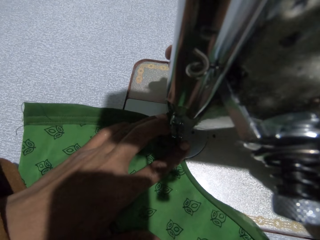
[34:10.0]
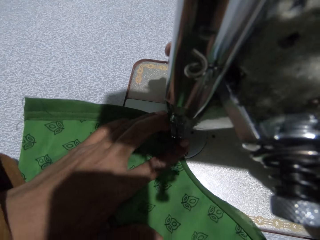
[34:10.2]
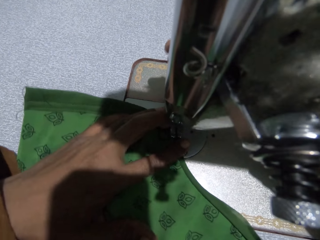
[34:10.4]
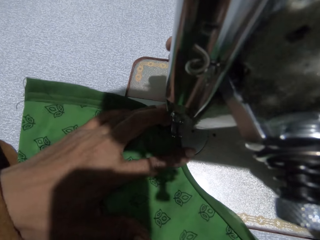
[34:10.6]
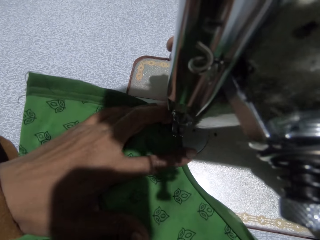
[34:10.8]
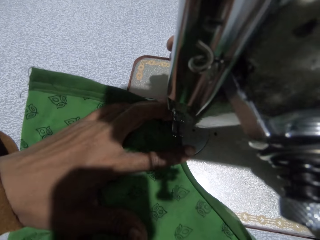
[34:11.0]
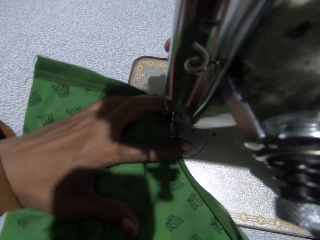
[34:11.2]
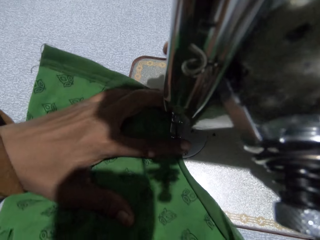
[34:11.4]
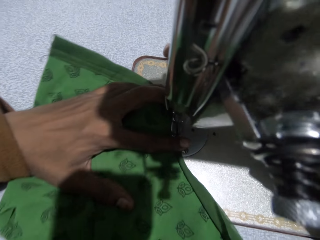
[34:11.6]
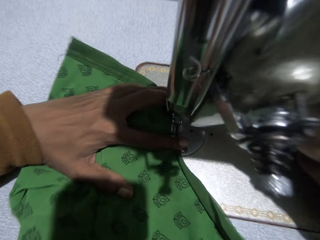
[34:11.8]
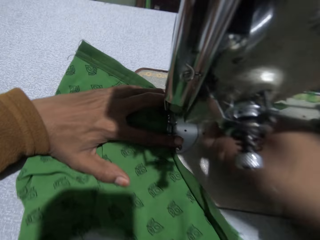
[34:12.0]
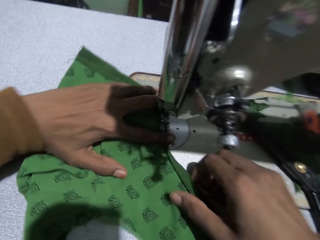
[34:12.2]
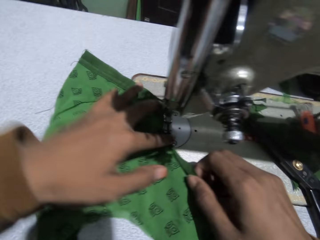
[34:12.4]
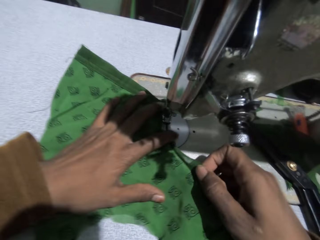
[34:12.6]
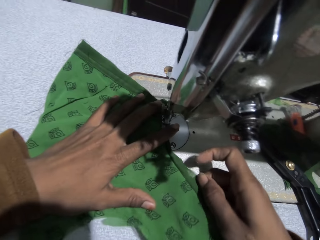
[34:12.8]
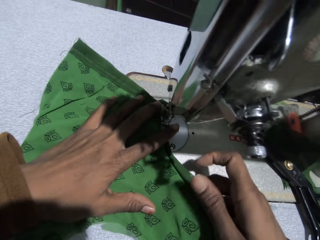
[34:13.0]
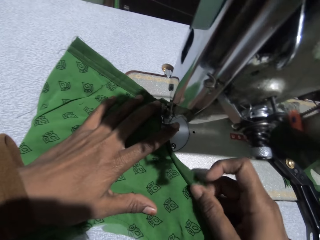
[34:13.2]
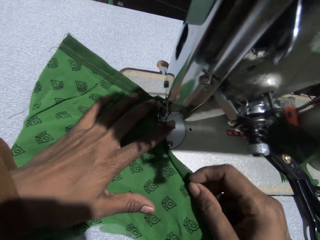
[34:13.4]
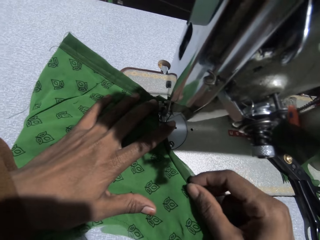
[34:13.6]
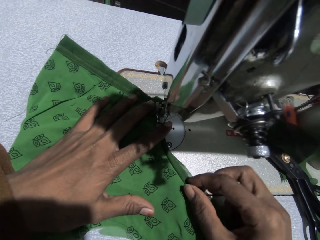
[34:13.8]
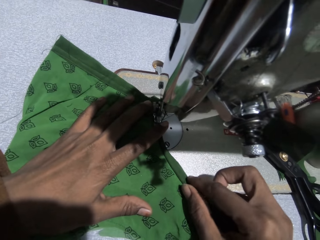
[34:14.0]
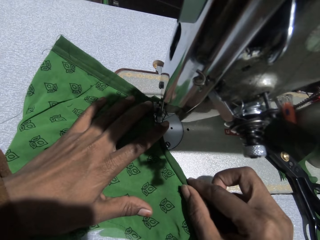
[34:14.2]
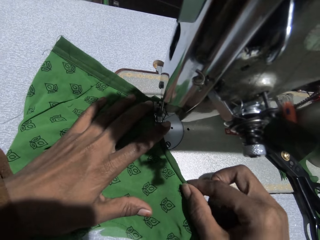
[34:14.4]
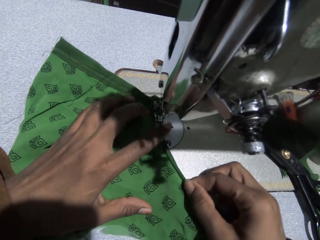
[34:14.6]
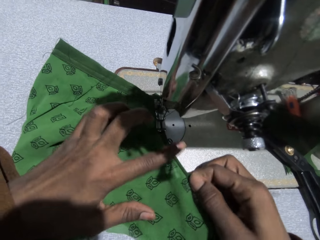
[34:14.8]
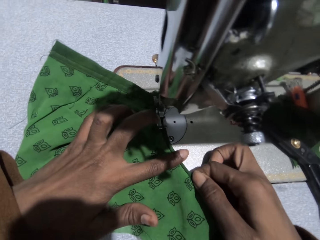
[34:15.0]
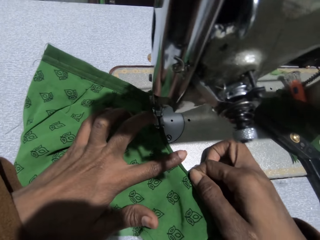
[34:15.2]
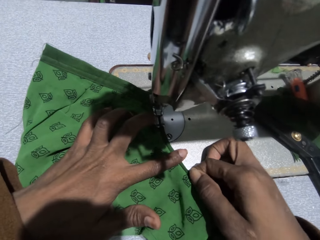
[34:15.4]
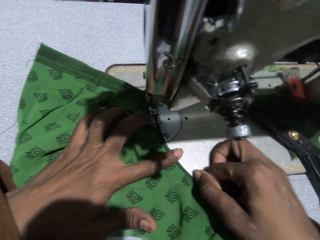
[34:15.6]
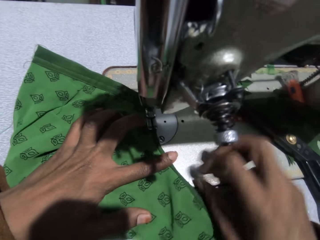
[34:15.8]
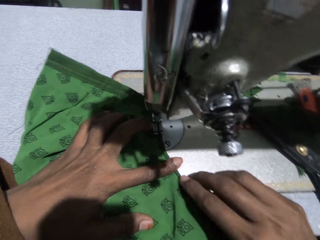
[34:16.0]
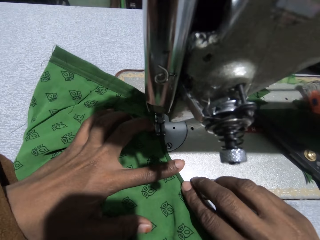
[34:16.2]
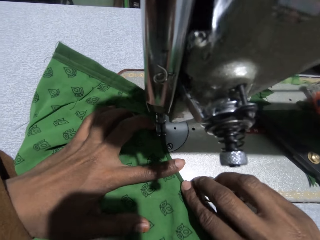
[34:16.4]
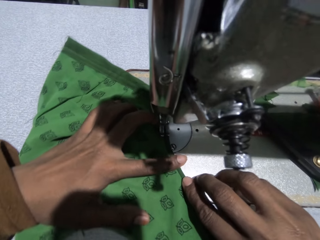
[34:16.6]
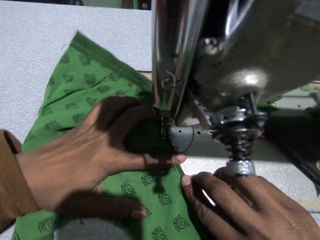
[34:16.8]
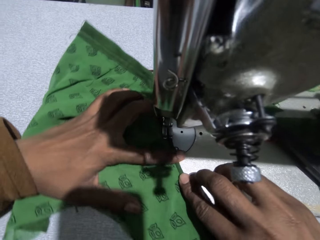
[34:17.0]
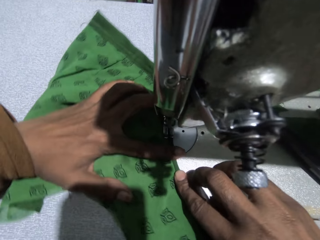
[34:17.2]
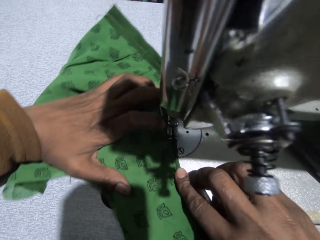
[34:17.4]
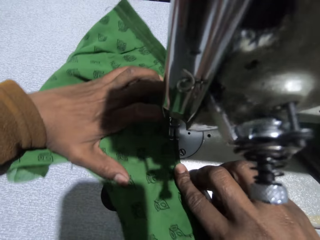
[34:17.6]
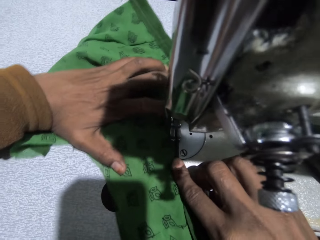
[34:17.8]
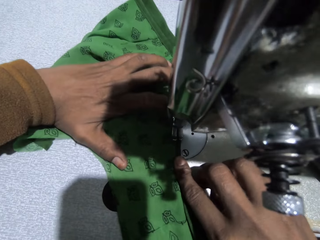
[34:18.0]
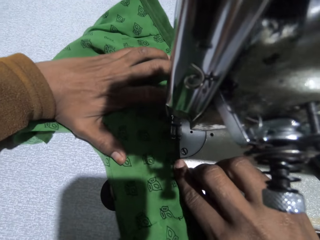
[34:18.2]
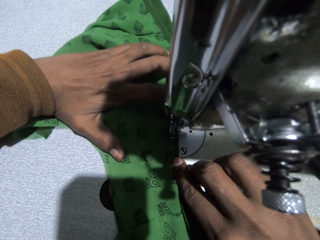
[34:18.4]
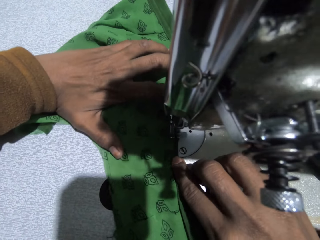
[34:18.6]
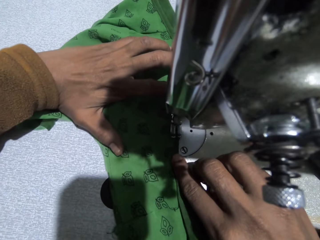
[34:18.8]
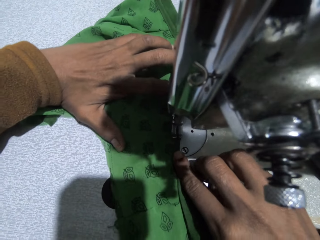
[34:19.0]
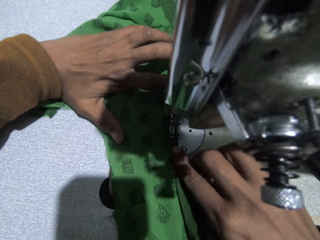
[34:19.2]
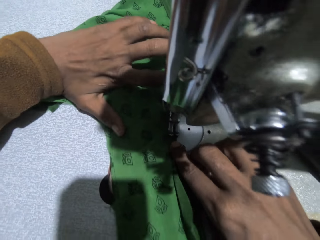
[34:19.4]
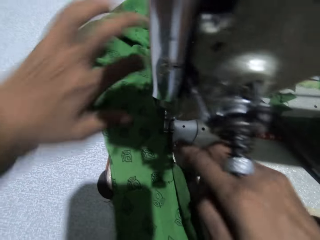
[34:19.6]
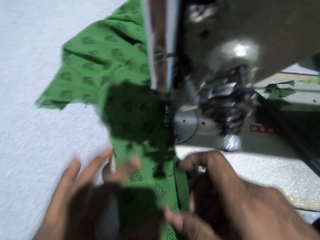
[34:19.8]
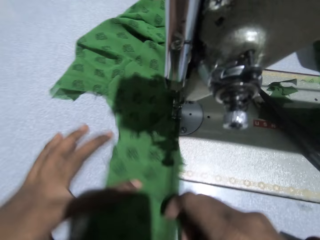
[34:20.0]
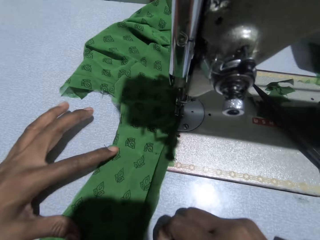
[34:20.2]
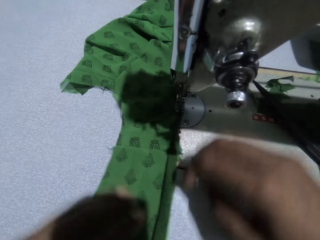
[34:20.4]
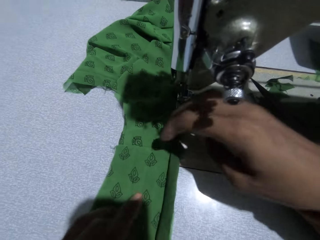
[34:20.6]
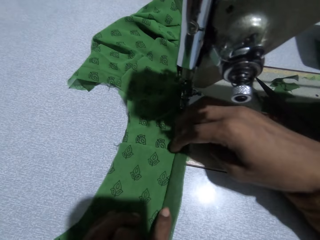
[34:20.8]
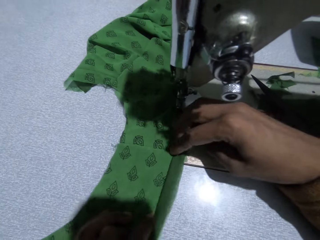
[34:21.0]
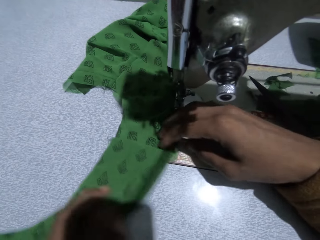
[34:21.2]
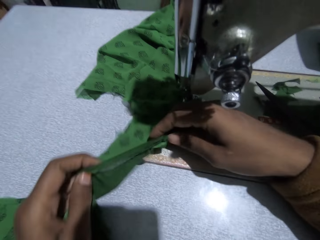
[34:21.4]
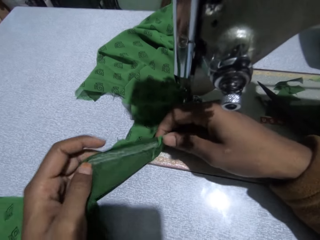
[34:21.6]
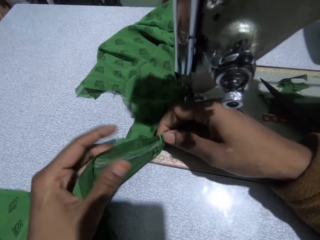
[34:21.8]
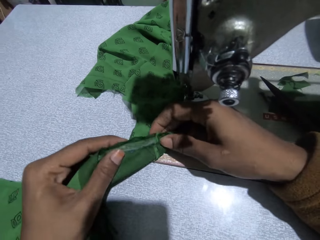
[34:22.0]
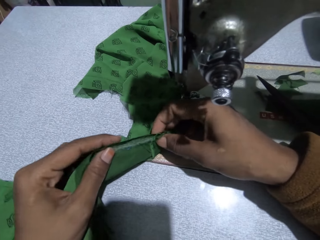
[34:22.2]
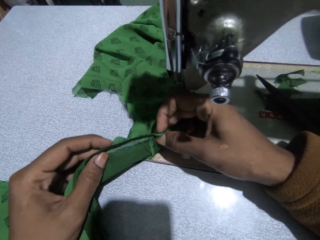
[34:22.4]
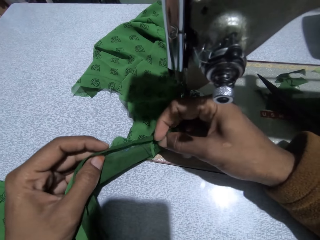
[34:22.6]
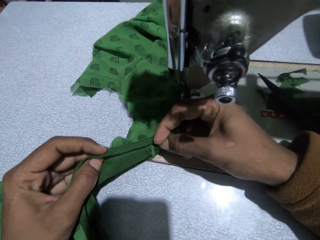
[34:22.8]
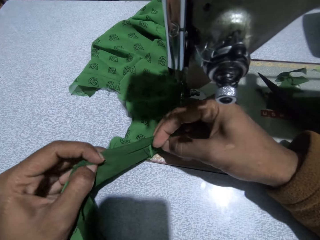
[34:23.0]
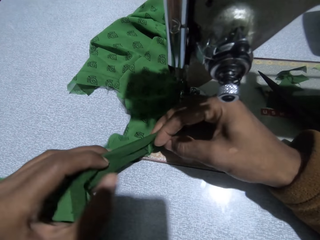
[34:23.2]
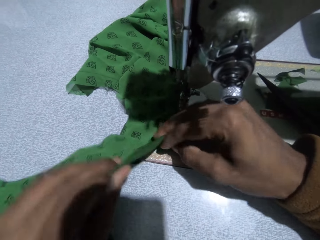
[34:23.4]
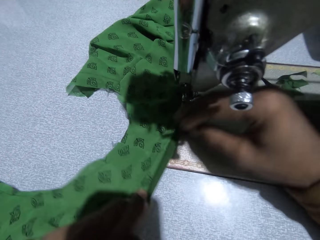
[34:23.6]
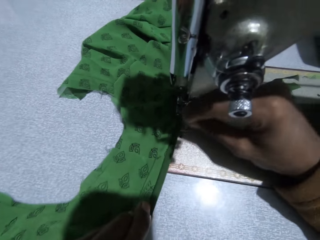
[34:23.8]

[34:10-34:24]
The camera wearer adjusts the cloth on the sewing machine. They sew the pieces of cloth with the sewing machine. They adjust the cloth on the sewing machine.

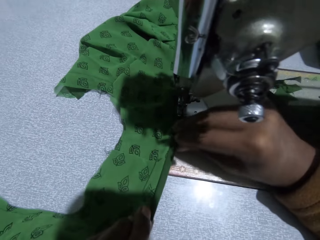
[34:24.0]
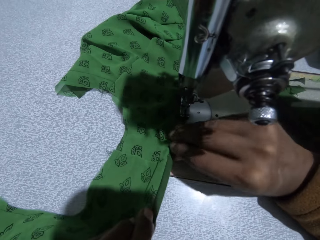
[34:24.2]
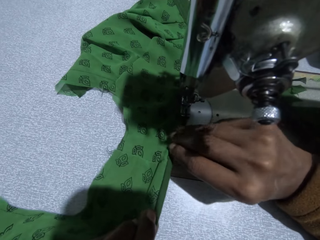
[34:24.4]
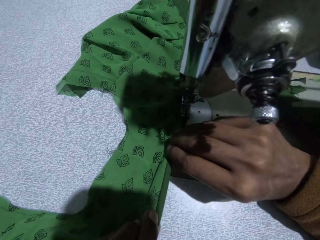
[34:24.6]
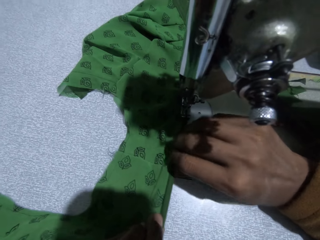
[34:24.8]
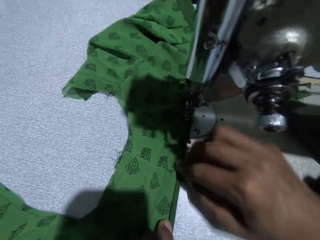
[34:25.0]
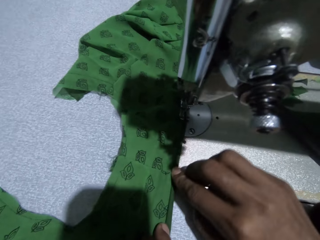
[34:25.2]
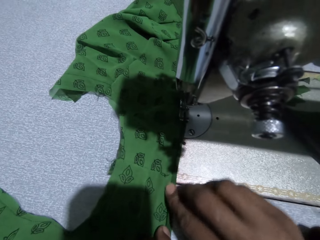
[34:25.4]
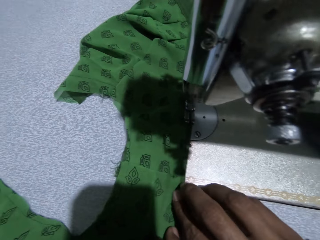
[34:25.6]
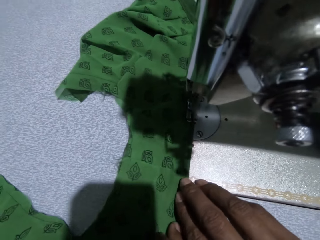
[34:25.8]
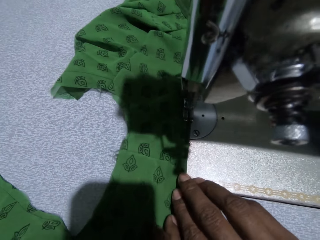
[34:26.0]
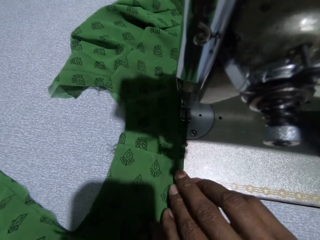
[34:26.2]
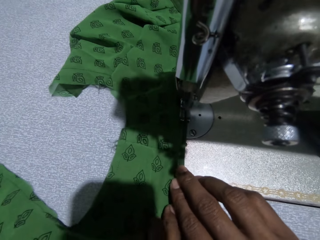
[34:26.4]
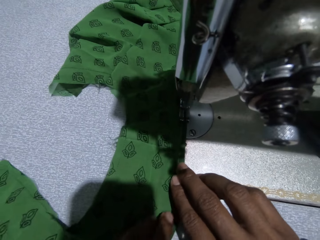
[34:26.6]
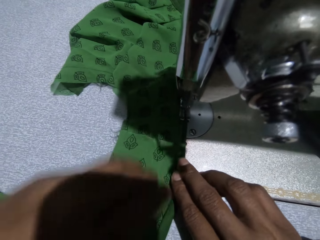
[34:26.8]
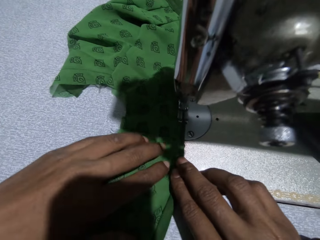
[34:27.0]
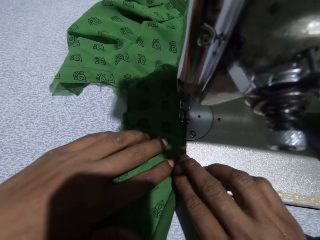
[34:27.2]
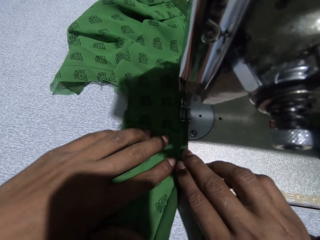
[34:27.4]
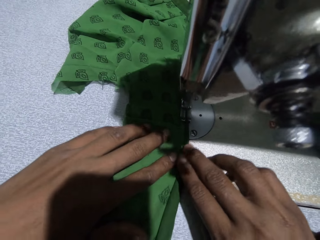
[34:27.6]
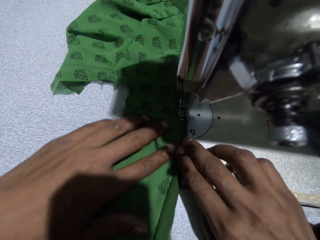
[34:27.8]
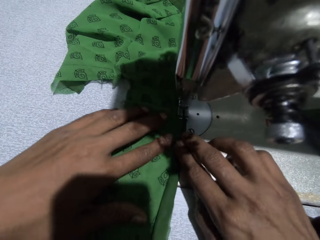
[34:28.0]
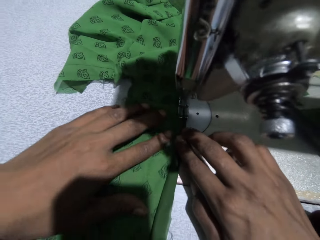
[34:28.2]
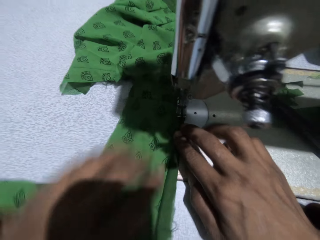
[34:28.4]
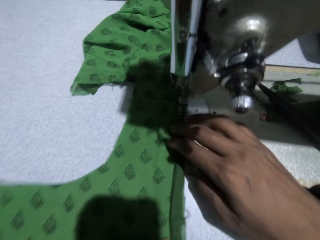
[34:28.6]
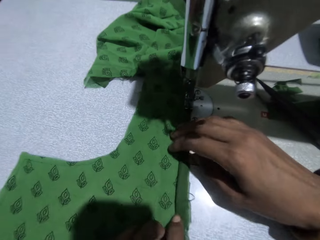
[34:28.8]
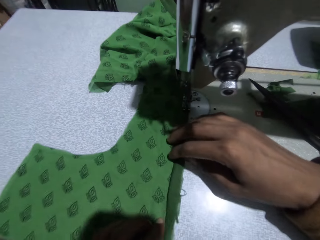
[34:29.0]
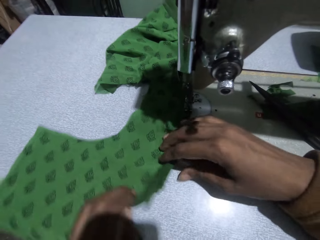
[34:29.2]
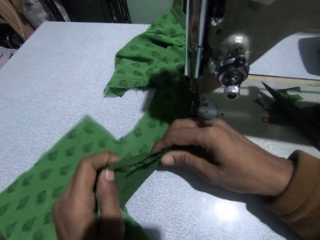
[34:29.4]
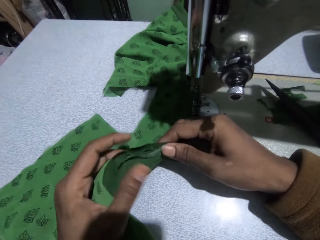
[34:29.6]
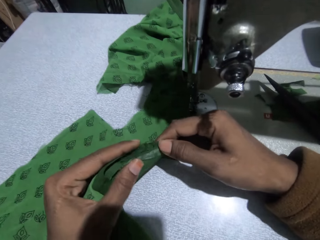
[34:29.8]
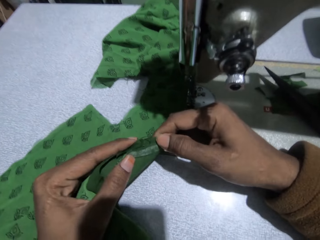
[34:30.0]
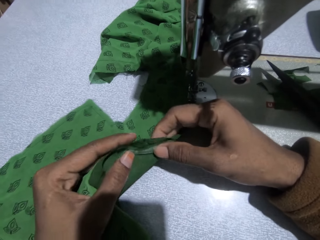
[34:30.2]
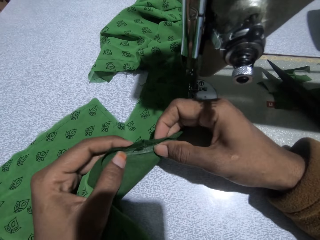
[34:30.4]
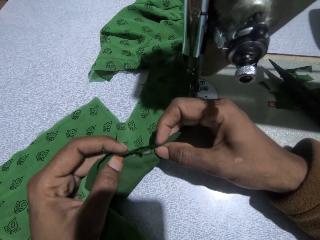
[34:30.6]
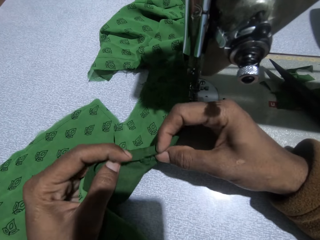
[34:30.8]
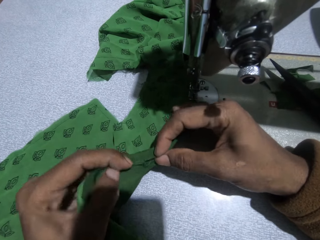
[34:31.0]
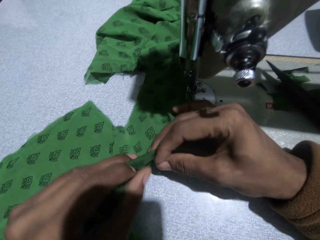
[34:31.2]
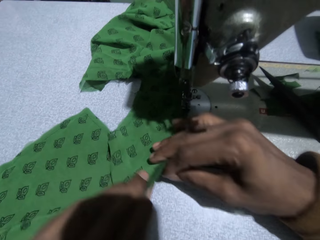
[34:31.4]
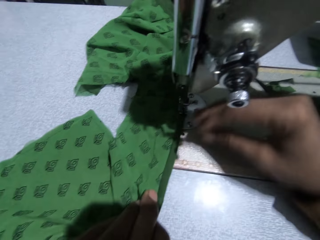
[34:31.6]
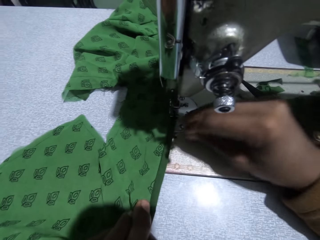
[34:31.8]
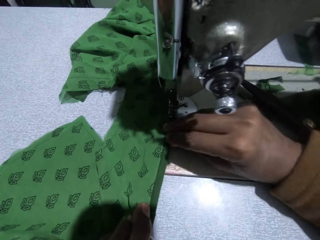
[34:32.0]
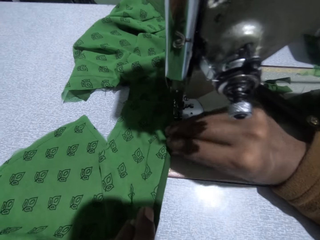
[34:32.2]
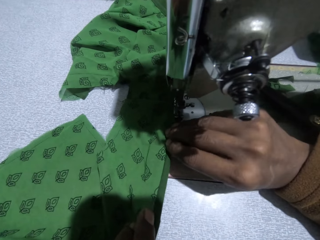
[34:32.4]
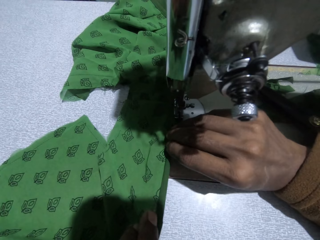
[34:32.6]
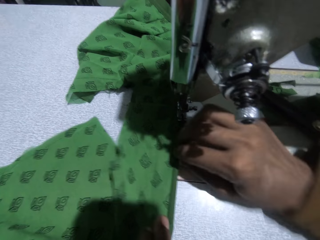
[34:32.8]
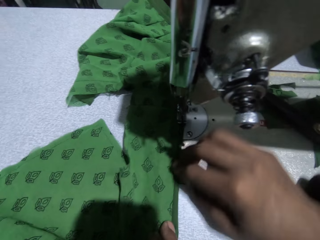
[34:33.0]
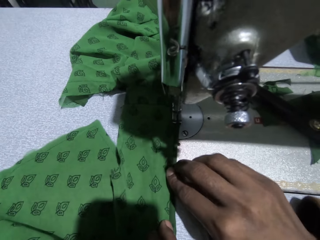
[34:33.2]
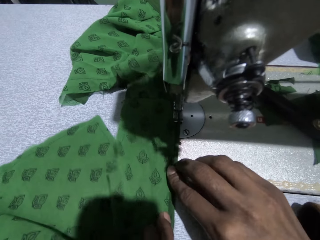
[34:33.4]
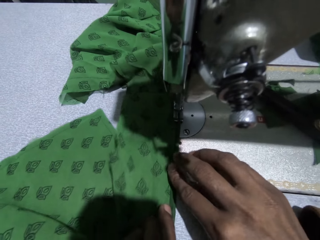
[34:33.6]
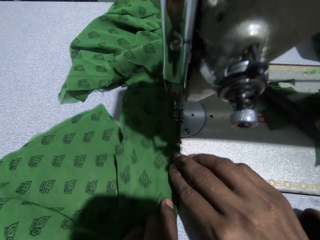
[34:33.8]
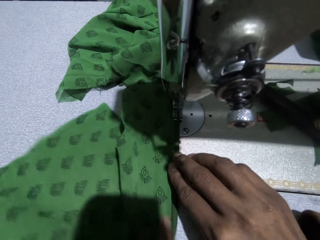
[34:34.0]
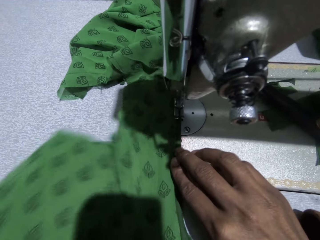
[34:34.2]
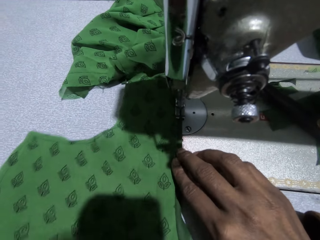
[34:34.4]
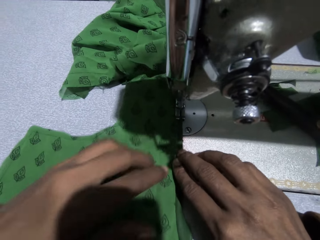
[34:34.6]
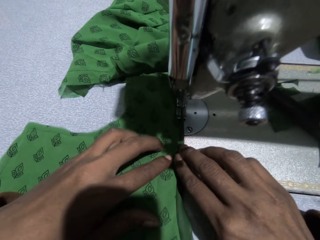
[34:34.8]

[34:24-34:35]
The camera wearer sews the pieces of cloth with the sewing machine. They adjust the cloth on the sewing machine. They sew the pieces of cloth with the sewing machine.
